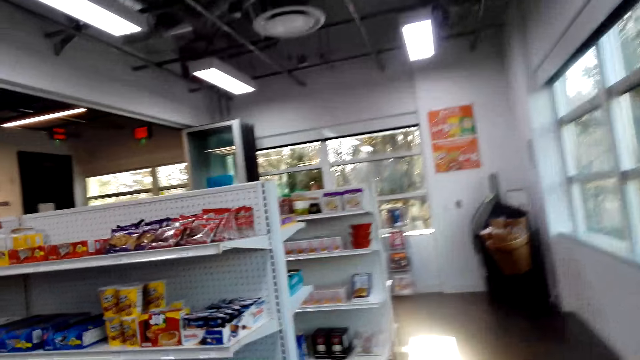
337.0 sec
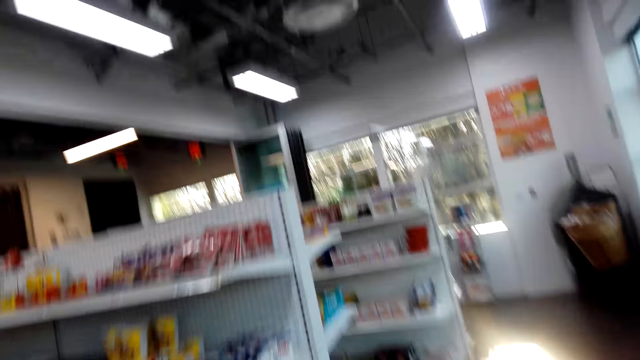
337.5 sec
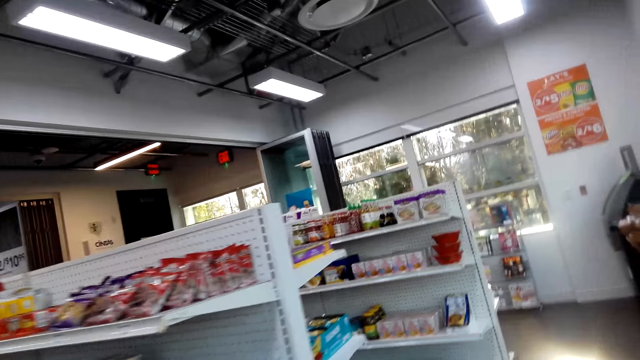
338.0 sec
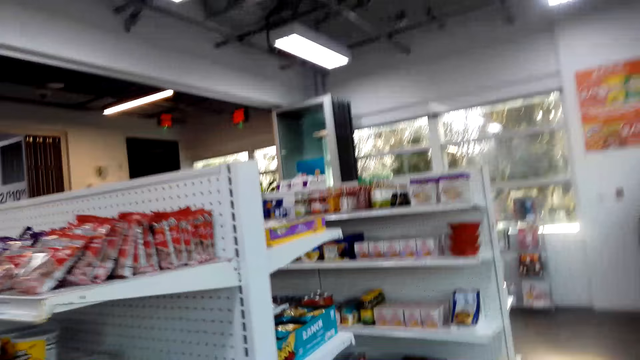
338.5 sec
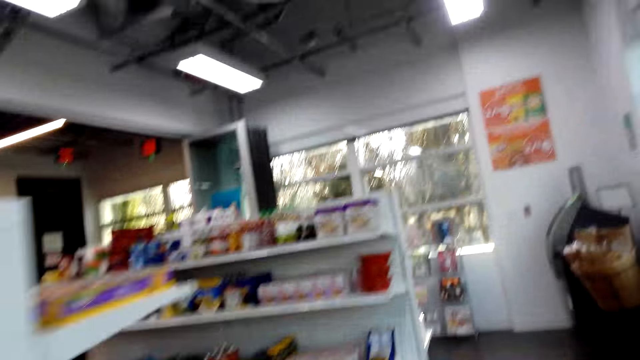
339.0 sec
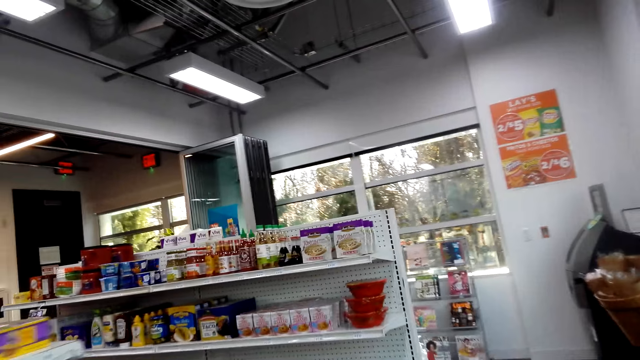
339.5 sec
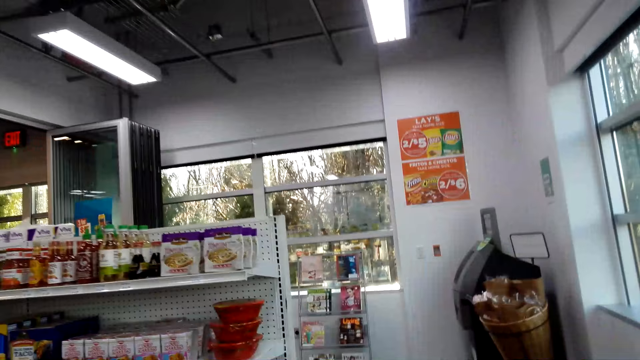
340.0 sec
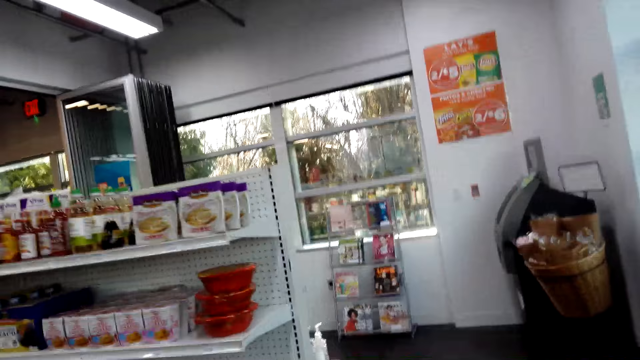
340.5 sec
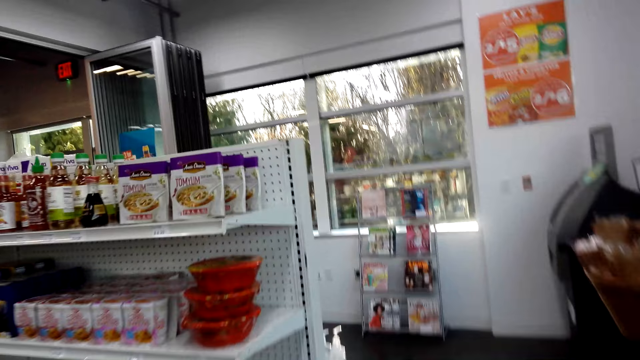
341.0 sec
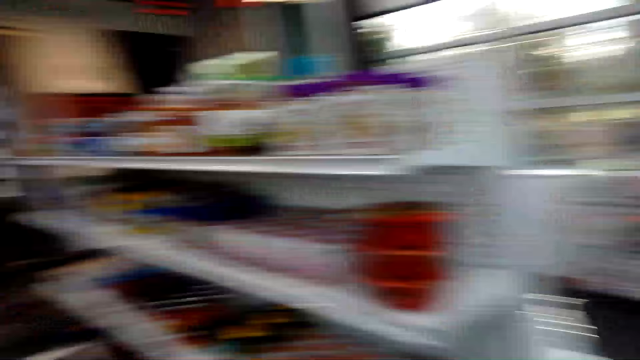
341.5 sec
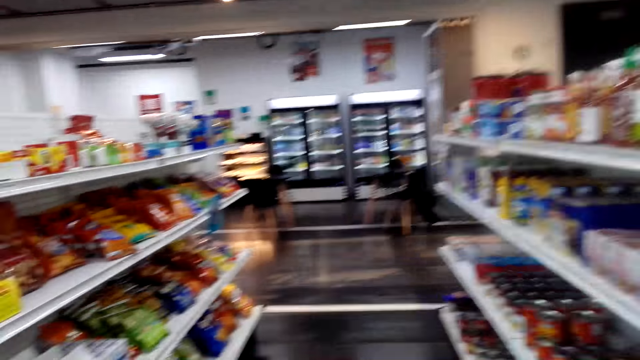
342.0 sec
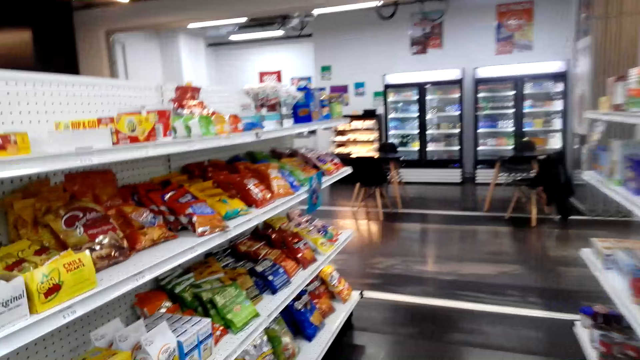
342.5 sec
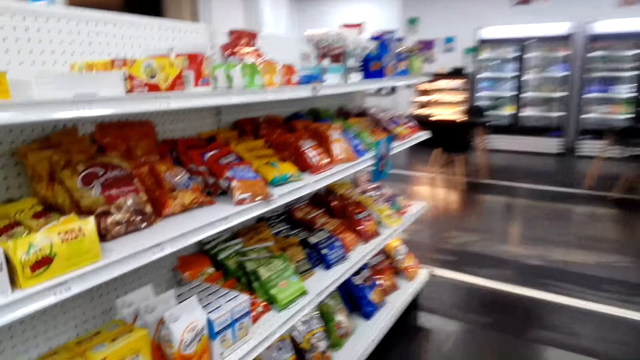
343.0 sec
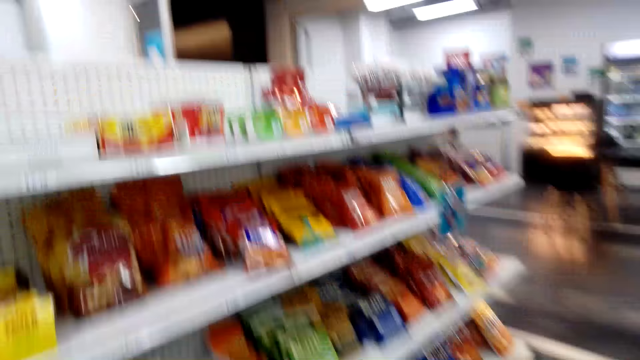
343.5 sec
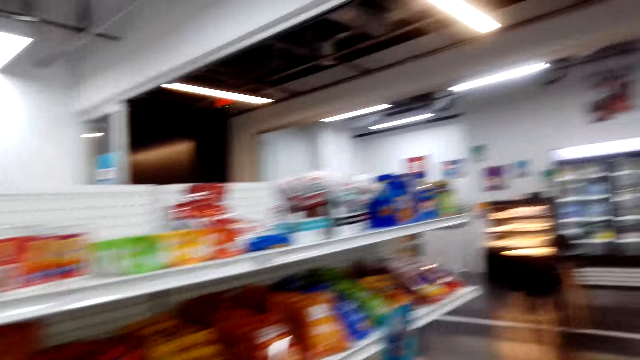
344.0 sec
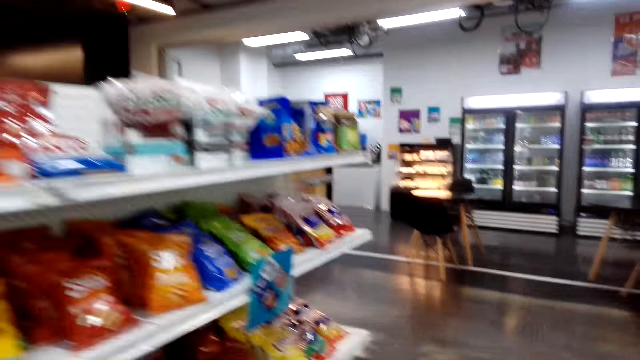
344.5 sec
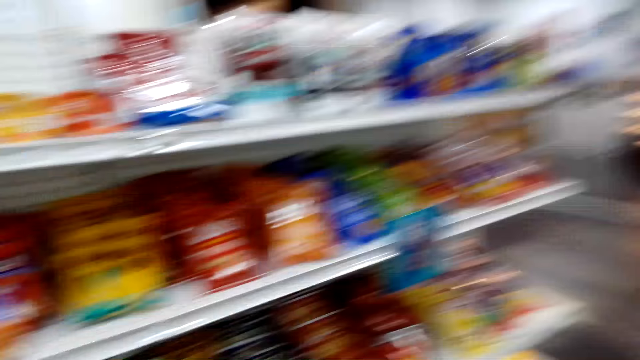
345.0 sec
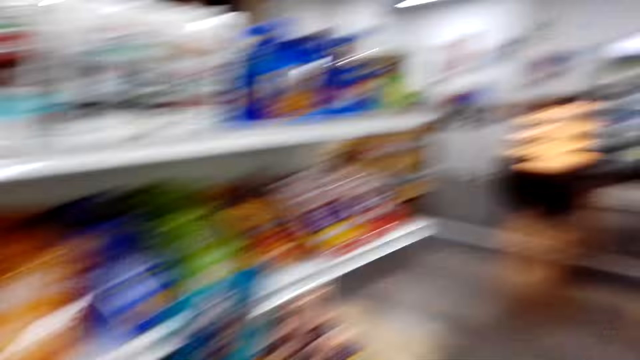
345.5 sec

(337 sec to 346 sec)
The camera wearer walks around the shop. They converse with the man.

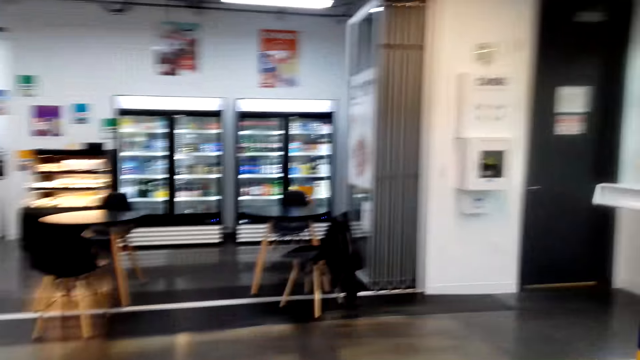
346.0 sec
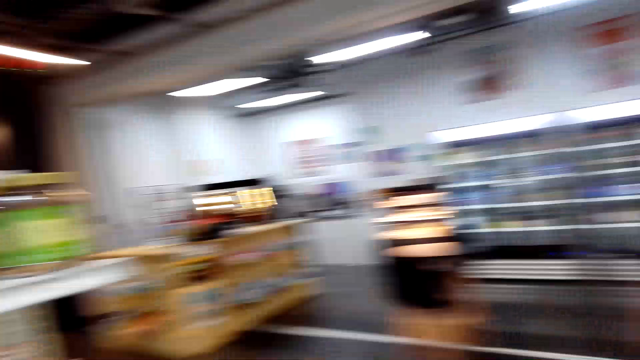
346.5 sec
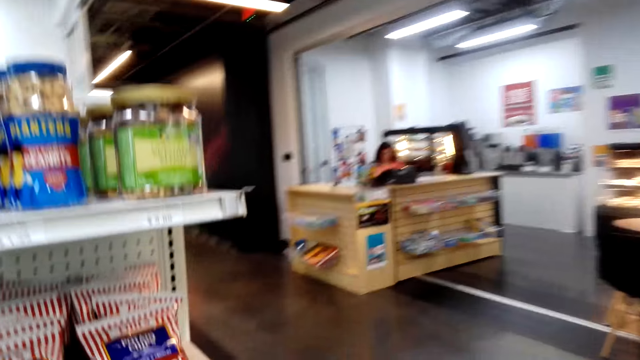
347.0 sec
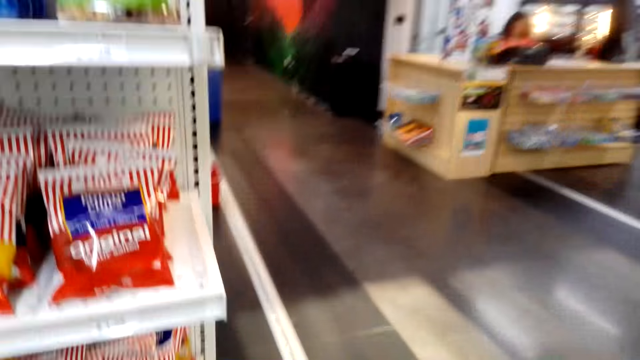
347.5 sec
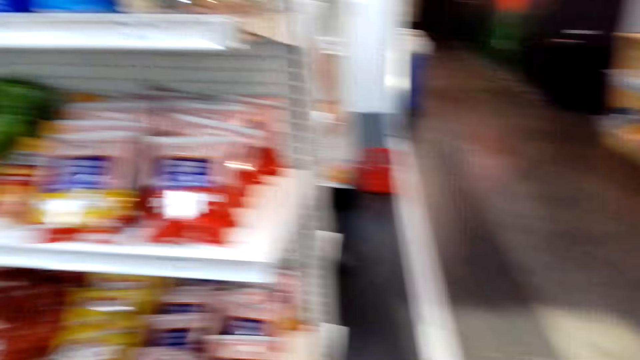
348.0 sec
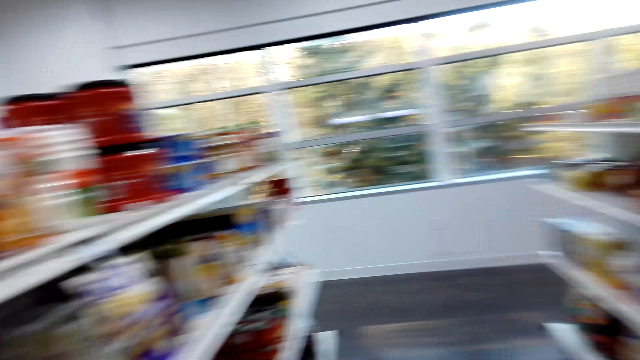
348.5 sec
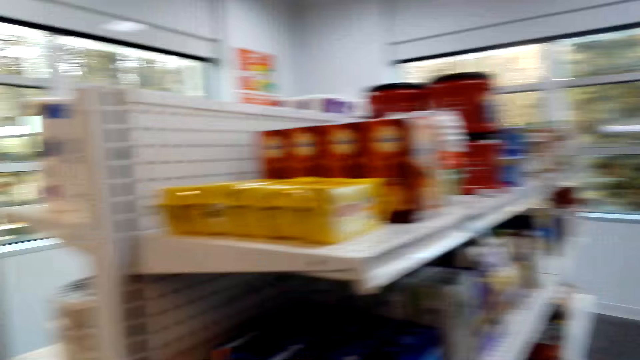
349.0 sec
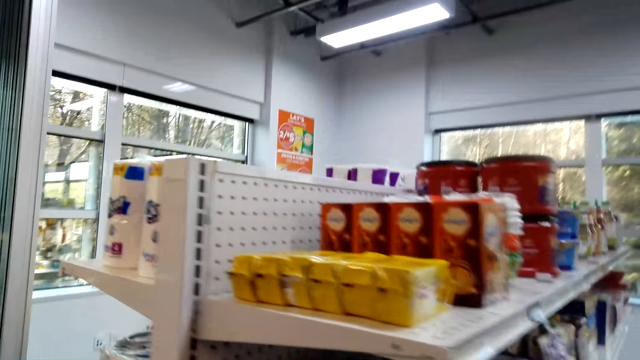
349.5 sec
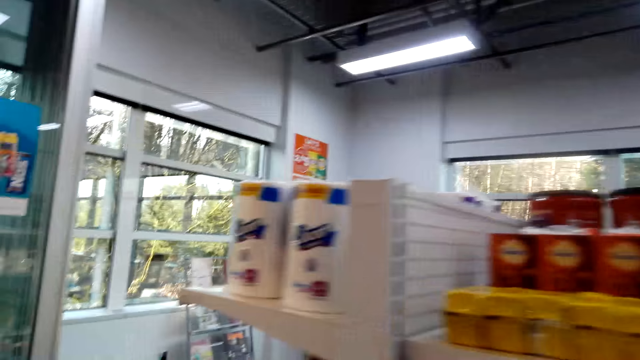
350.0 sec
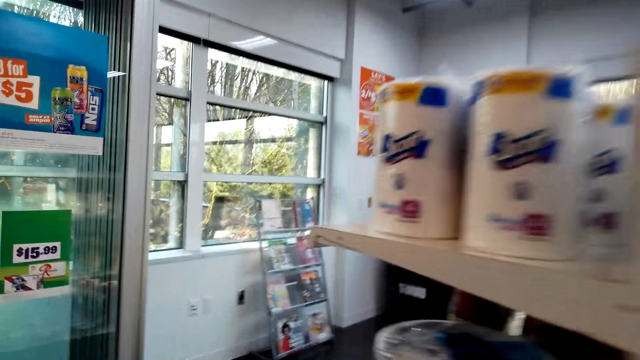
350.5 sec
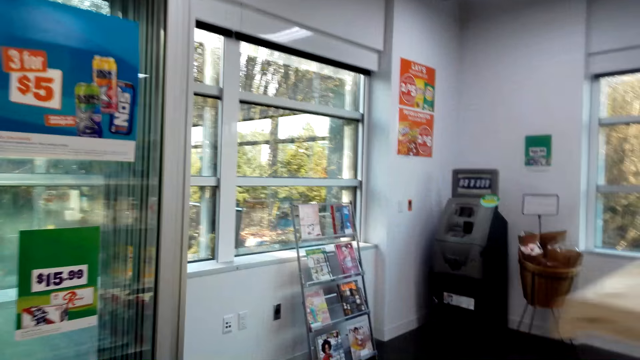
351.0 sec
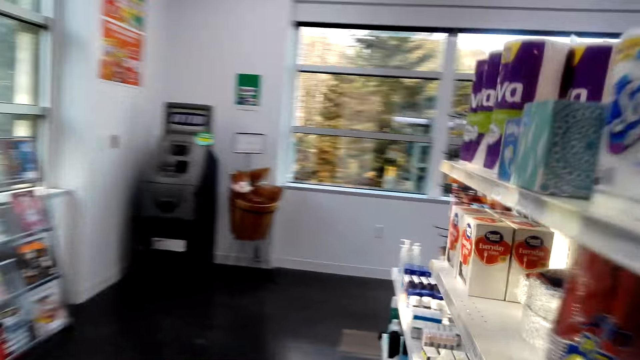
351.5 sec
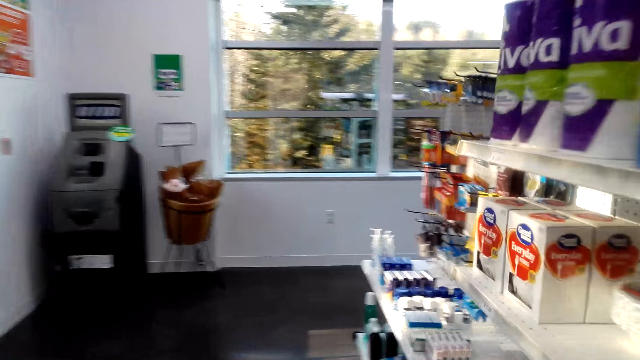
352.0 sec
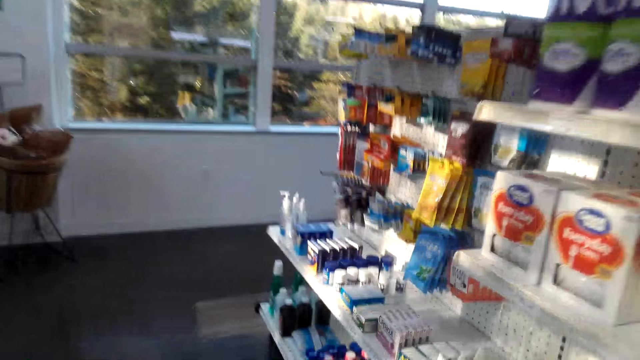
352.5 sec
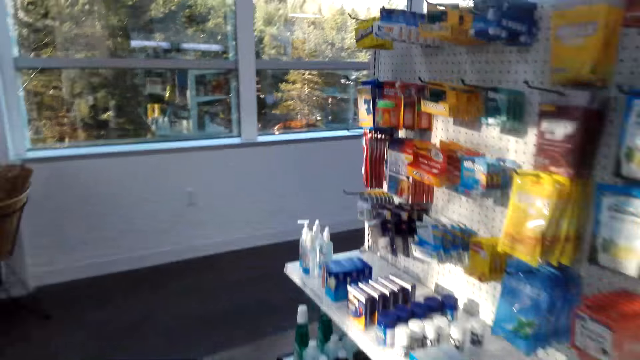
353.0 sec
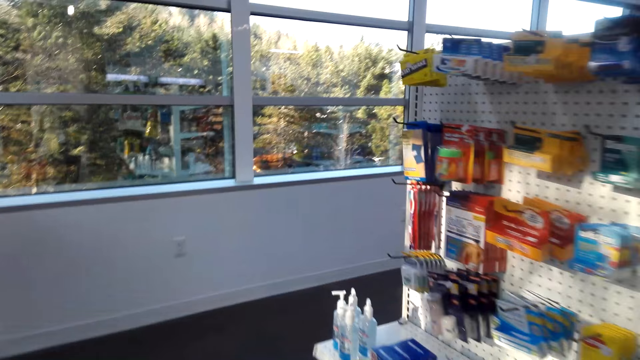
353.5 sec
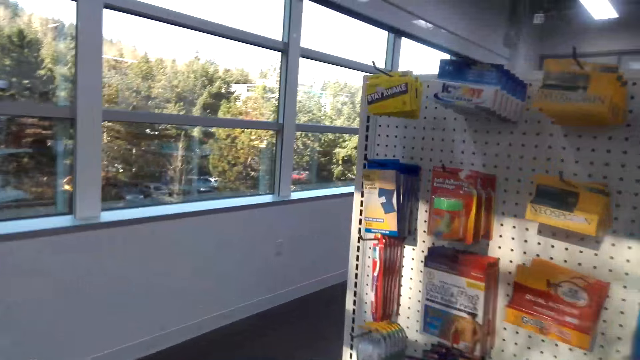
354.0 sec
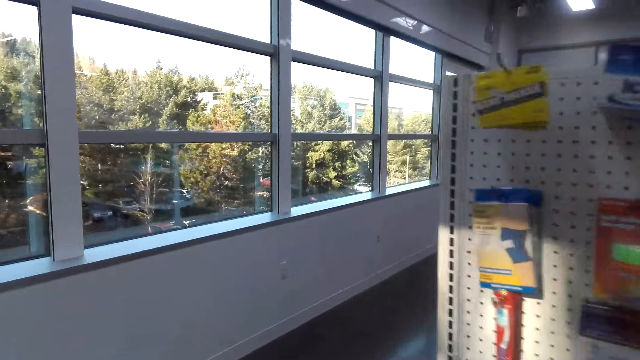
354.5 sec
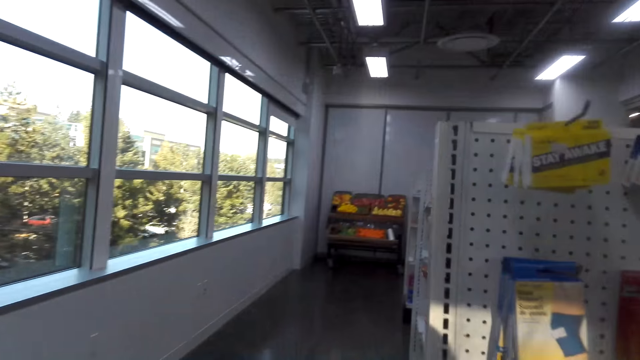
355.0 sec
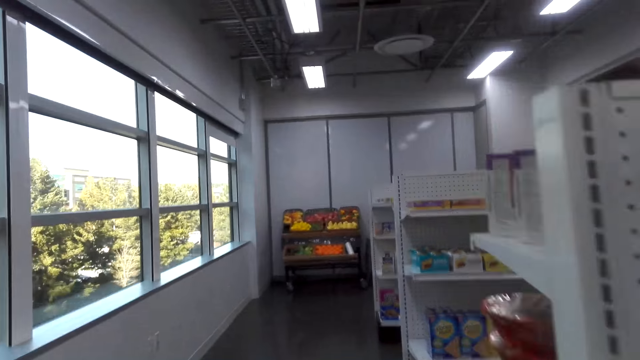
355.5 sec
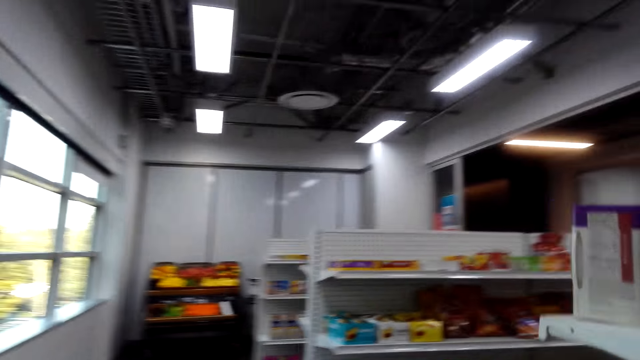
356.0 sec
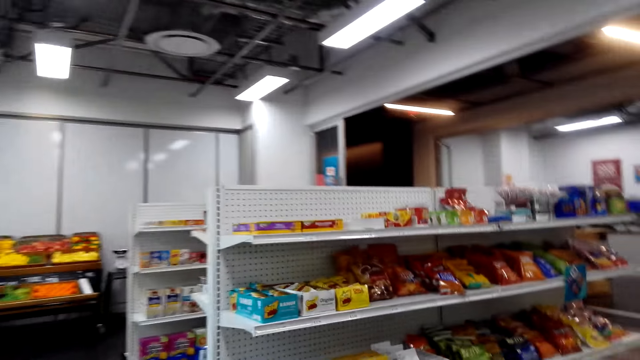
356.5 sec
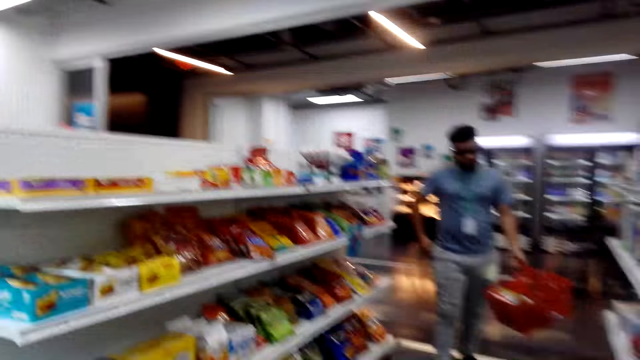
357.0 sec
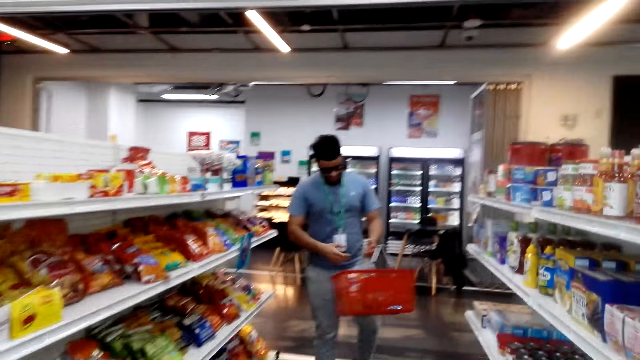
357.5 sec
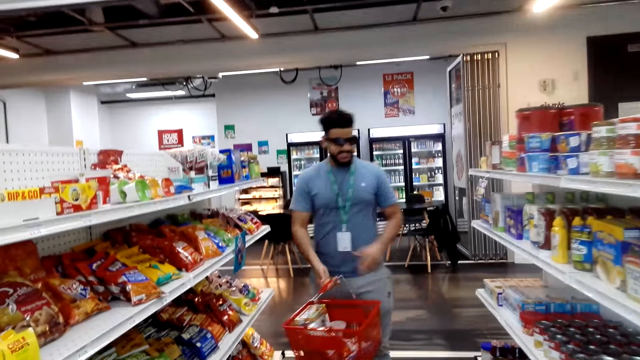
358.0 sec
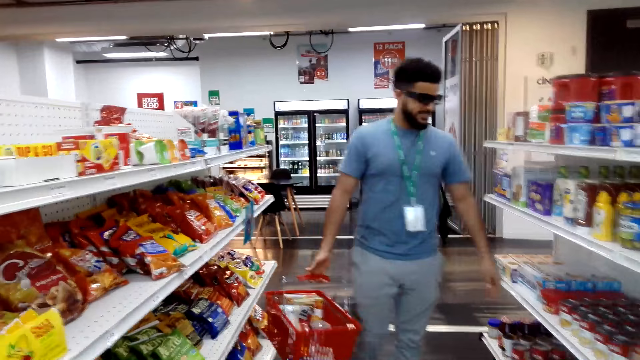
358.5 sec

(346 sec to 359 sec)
The camera wearer walks around the supermarket. They look around the supermarket. They turn around the shop and walk around the shop. They converse with the man. They carry a carrier.
